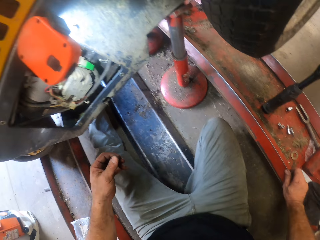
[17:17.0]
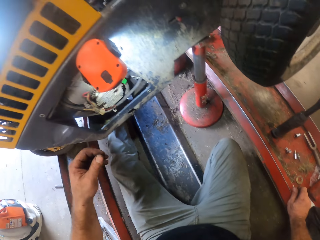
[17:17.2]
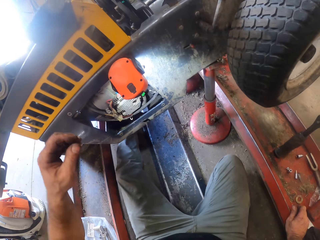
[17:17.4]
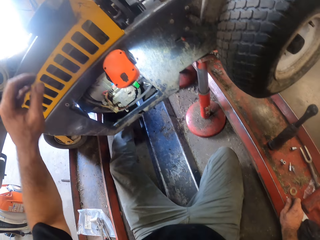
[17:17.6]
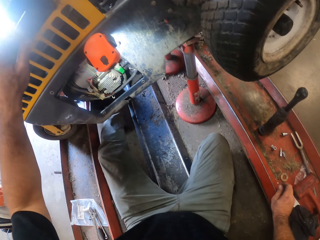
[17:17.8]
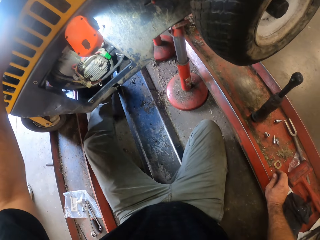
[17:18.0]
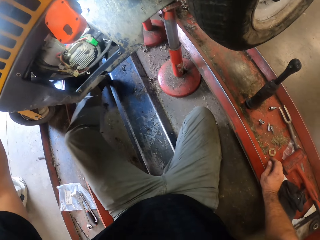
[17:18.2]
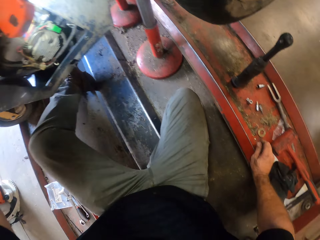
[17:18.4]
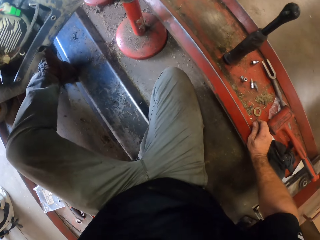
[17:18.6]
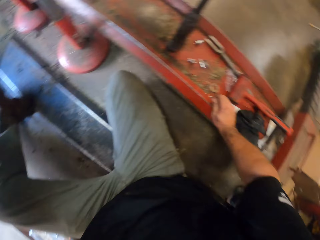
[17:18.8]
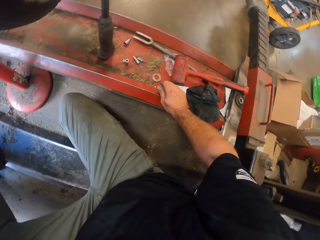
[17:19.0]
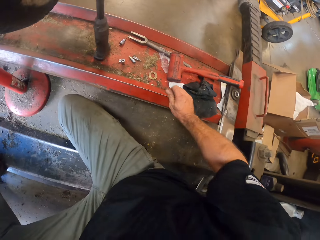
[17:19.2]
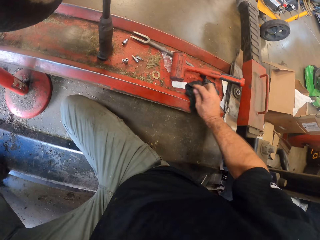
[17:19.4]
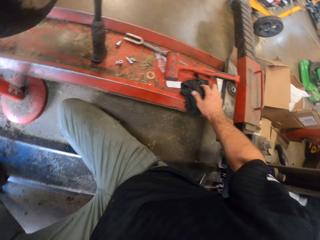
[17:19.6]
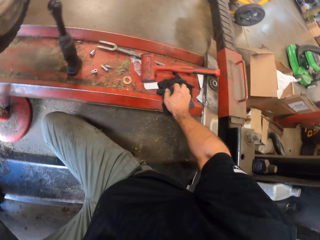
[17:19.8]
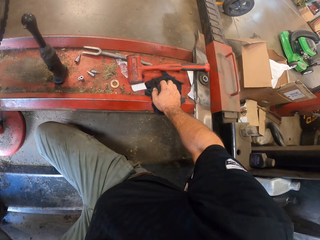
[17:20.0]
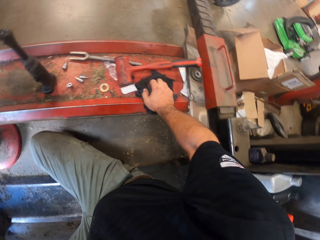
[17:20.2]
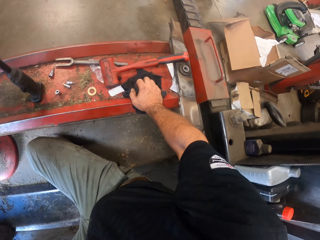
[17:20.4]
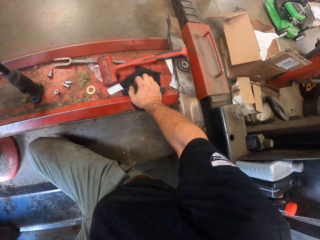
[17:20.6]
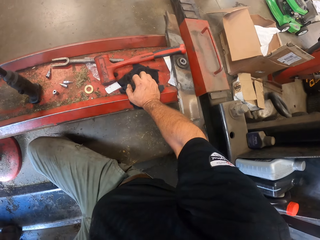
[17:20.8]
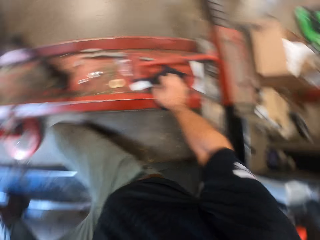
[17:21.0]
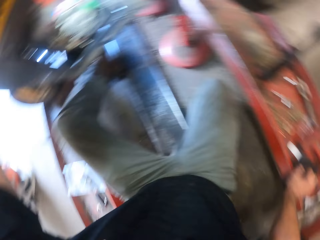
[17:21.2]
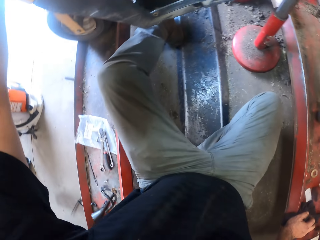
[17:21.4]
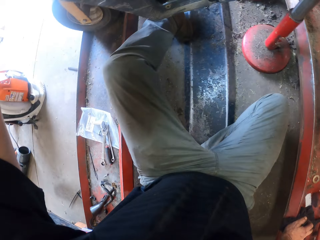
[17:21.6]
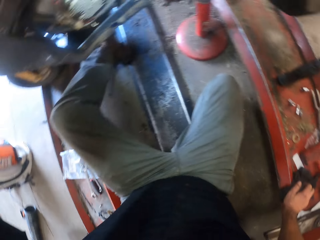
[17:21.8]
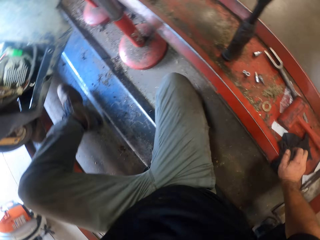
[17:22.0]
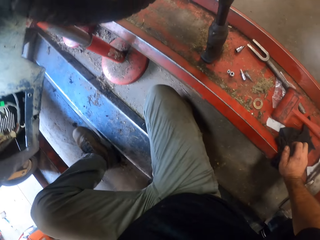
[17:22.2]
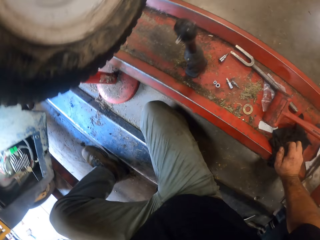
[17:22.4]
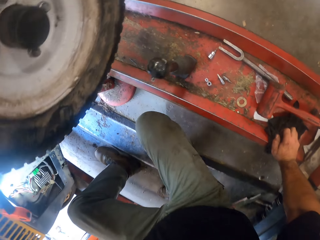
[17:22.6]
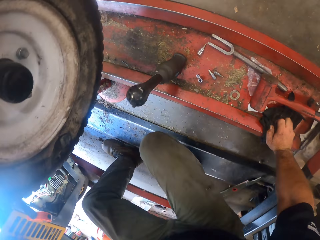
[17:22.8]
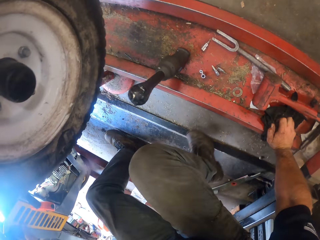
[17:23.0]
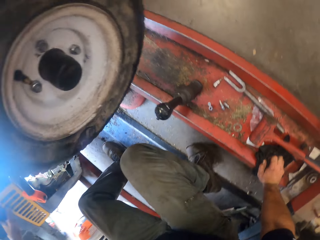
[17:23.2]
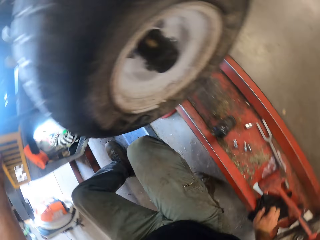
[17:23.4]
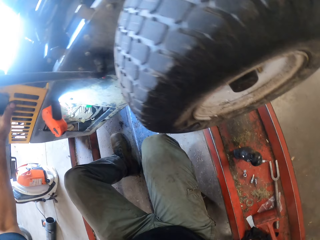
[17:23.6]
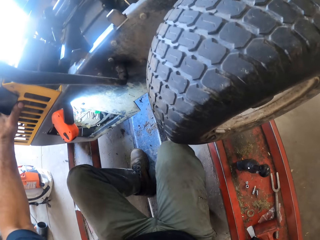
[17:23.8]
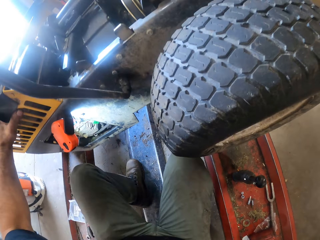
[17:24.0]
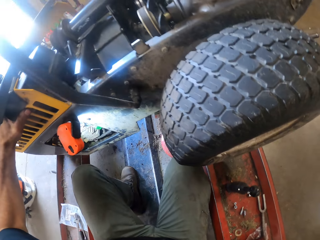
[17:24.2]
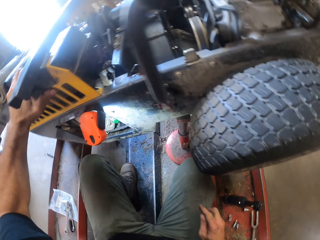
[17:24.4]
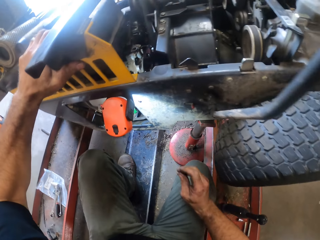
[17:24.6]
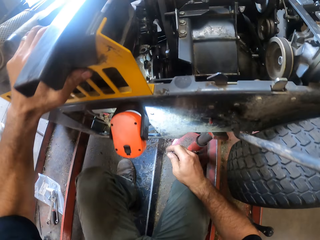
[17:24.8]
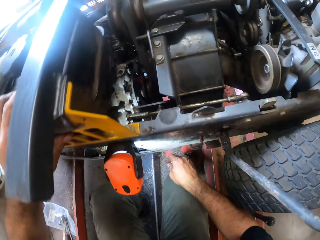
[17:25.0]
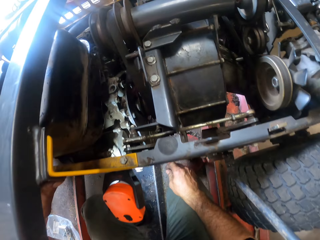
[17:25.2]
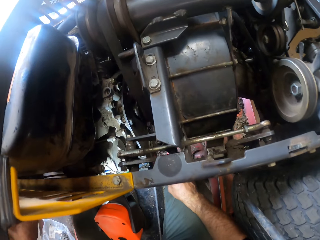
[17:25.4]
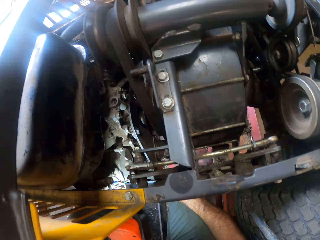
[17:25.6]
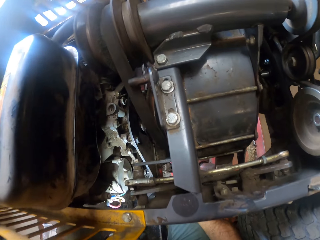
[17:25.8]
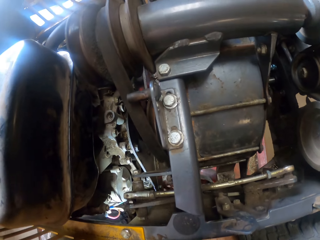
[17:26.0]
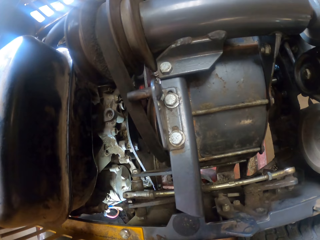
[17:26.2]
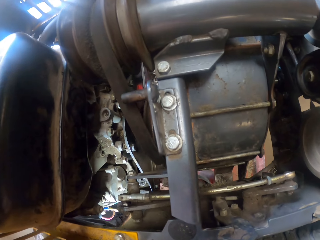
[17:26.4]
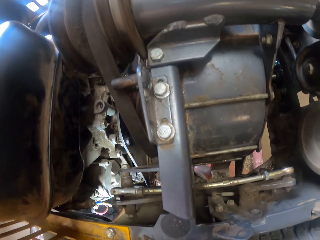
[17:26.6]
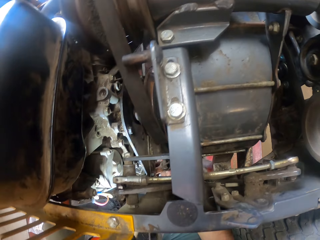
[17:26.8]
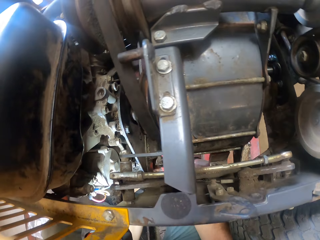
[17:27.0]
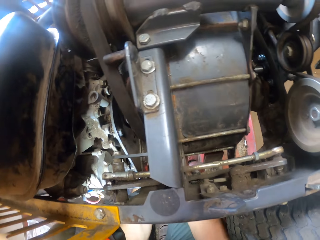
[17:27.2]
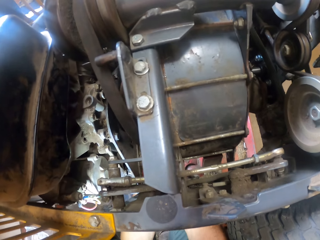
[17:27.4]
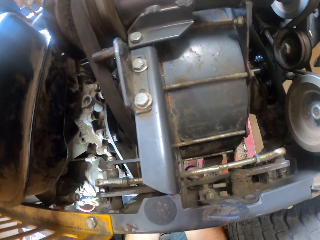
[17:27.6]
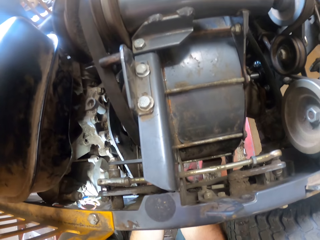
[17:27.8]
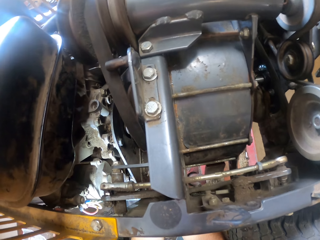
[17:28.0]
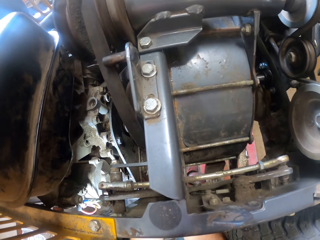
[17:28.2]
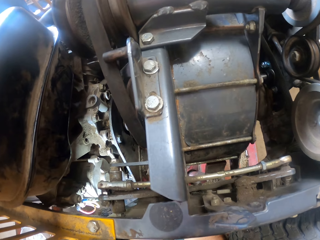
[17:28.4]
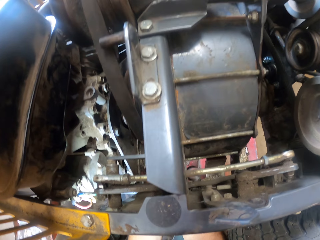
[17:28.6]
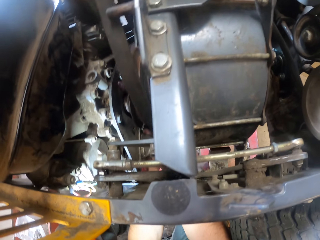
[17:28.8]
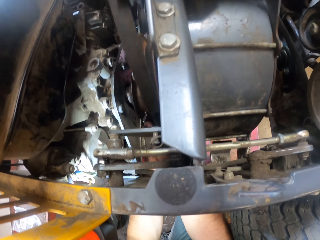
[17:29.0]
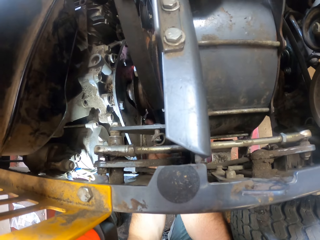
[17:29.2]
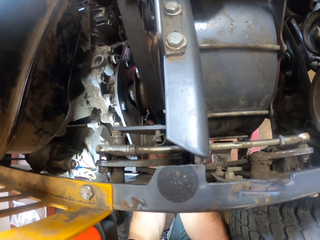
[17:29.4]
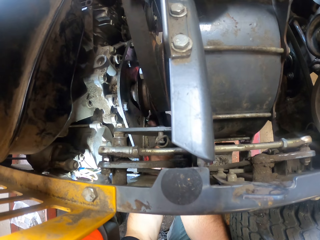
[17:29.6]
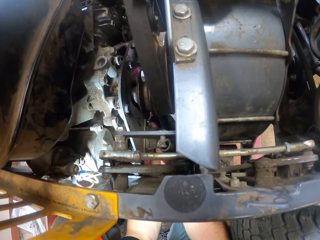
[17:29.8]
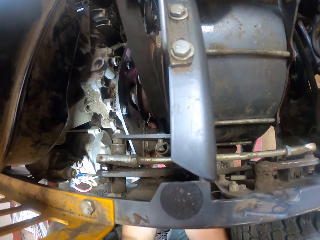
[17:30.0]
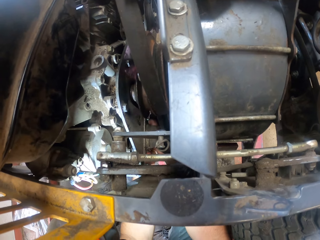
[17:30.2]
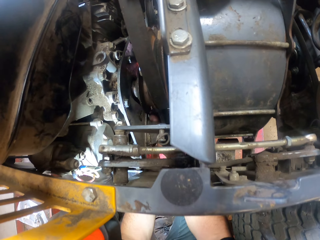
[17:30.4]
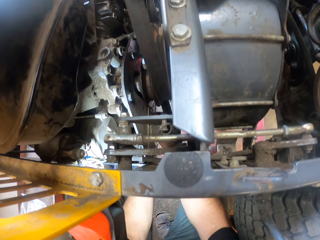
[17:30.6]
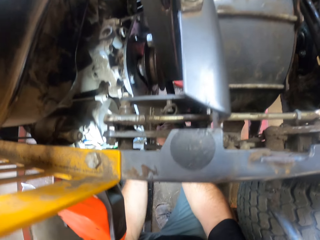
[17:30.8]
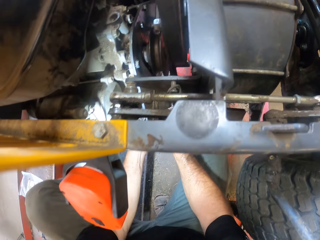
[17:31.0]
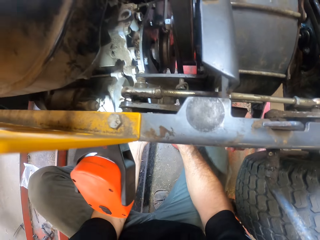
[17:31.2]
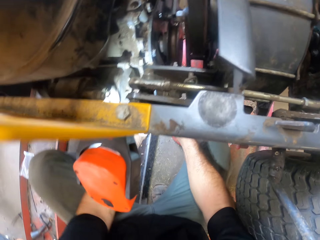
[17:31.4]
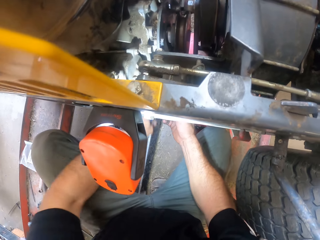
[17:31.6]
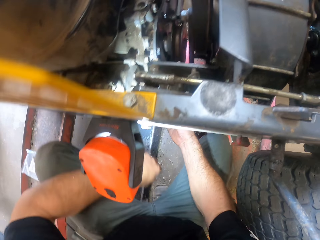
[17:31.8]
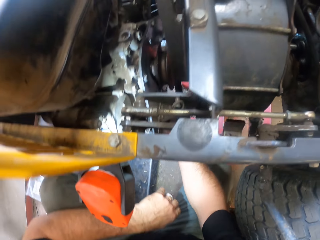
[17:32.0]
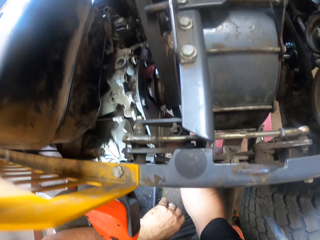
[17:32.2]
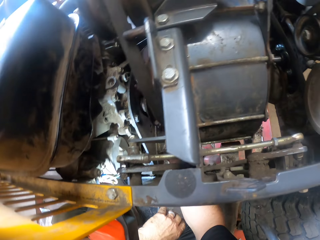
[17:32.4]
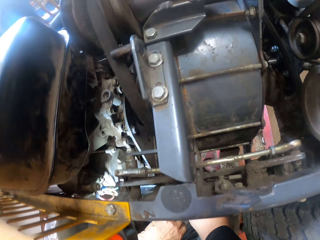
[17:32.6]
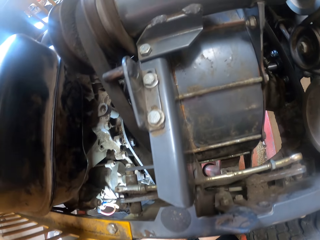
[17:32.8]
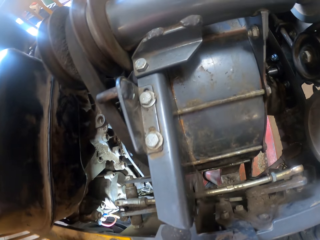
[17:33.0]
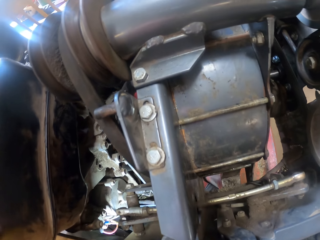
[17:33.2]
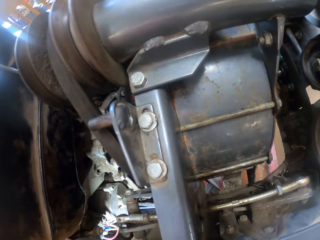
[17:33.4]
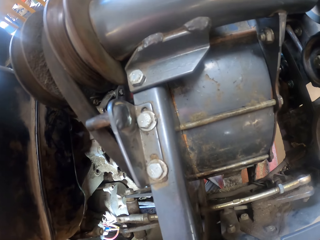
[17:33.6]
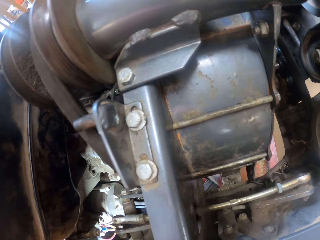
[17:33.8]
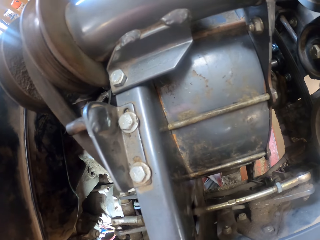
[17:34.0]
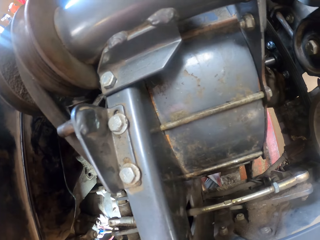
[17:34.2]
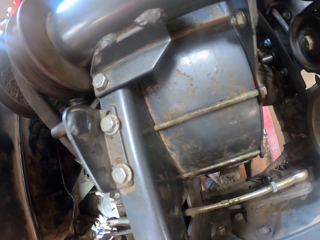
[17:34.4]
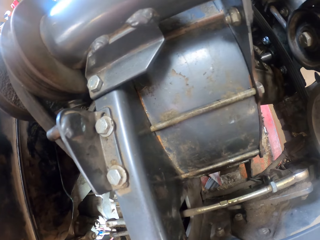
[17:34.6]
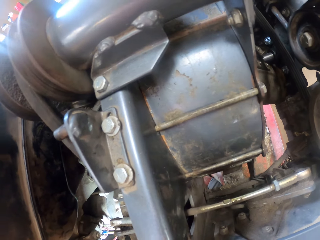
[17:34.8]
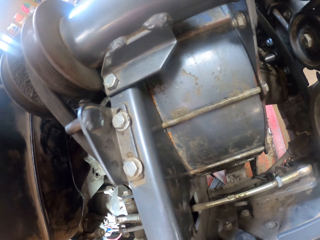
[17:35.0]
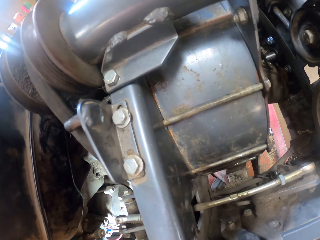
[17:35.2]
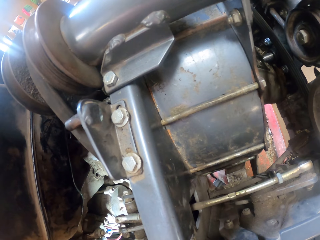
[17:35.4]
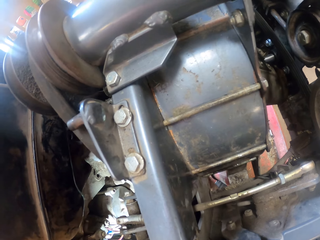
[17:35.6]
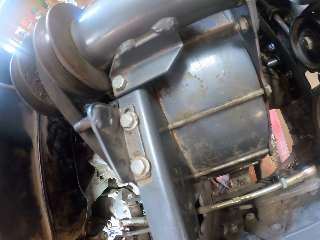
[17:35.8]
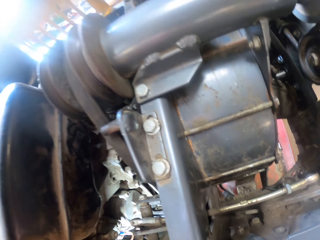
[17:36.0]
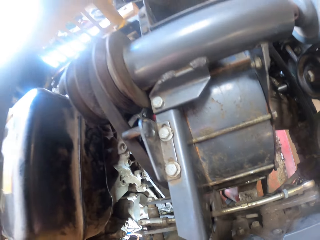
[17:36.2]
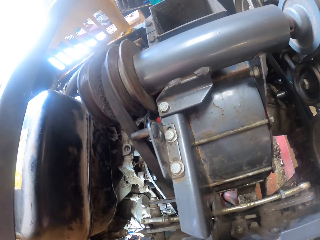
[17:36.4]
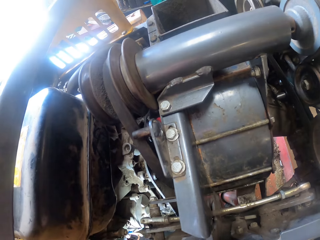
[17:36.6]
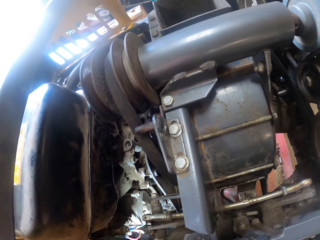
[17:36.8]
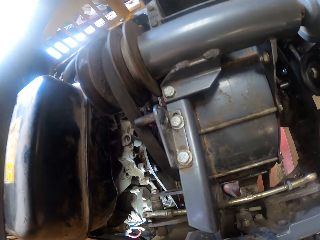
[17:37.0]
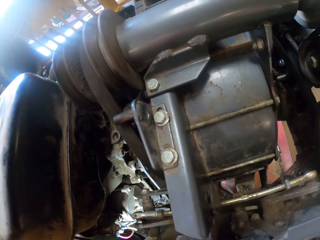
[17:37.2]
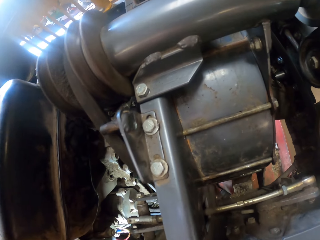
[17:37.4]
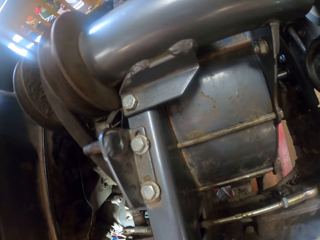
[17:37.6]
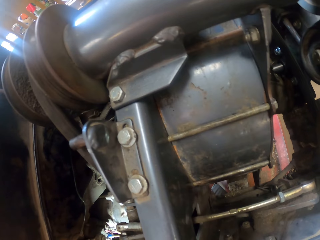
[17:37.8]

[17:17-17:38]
The camera wearer holds onto the lawn mower. He unscrews a nut from the lawn mower with his left hand. He fixes something.
